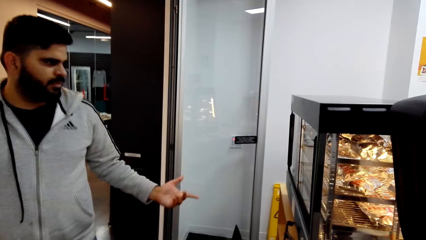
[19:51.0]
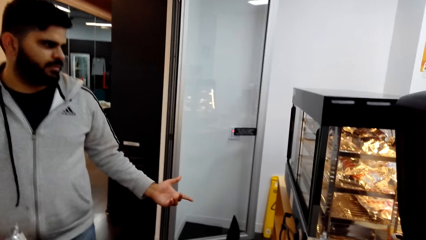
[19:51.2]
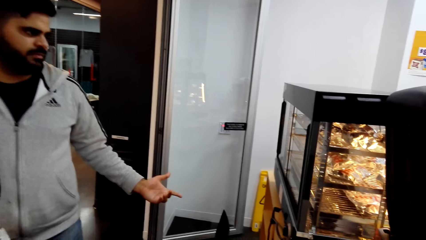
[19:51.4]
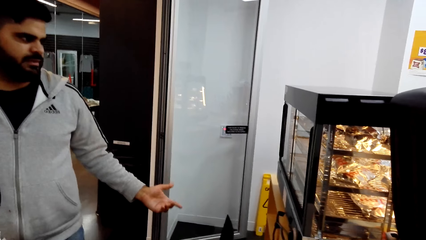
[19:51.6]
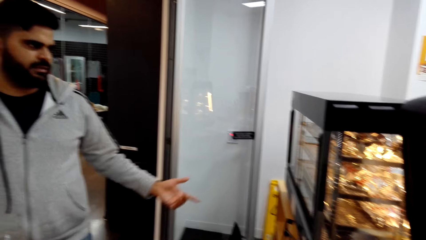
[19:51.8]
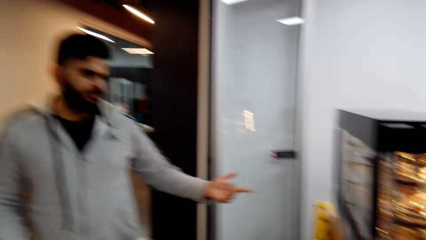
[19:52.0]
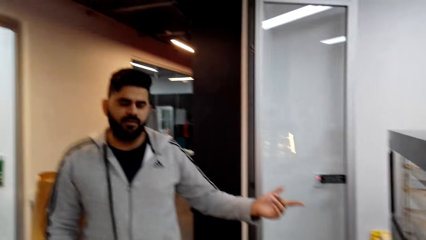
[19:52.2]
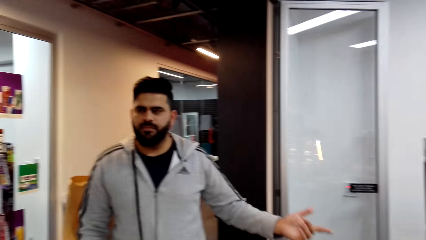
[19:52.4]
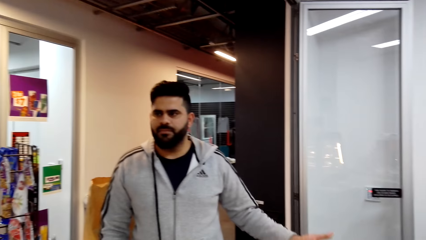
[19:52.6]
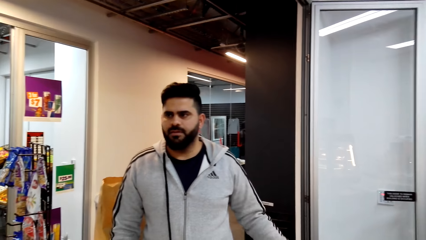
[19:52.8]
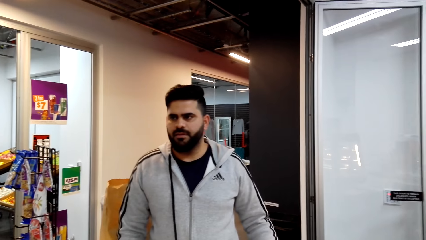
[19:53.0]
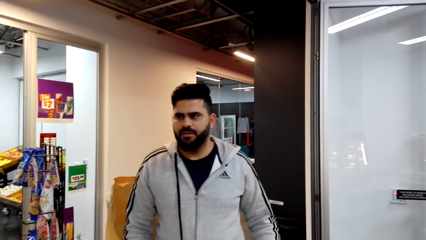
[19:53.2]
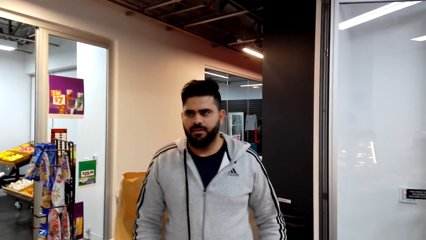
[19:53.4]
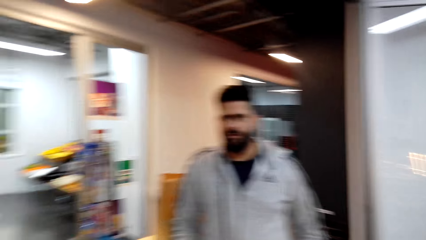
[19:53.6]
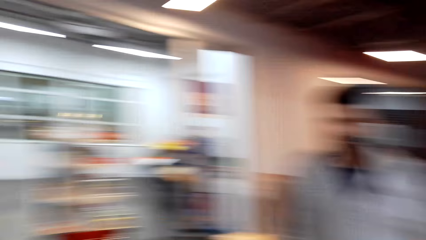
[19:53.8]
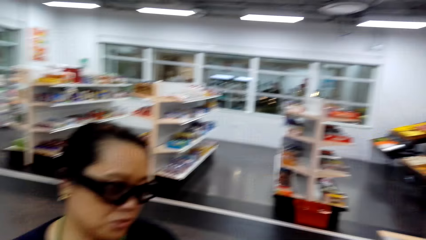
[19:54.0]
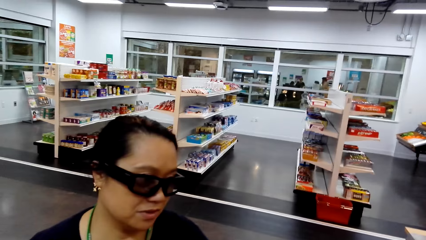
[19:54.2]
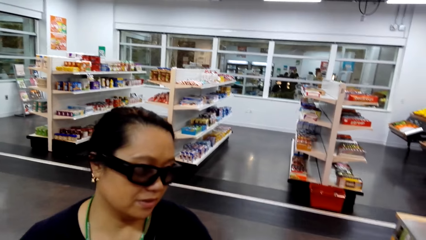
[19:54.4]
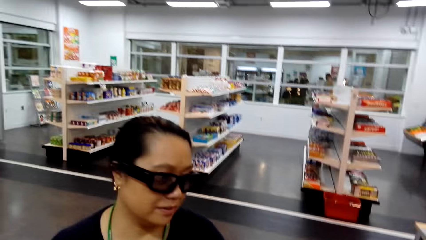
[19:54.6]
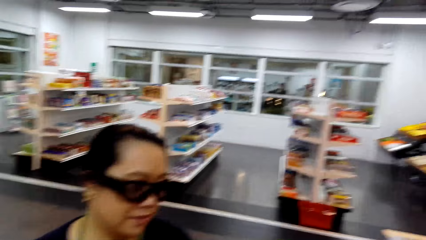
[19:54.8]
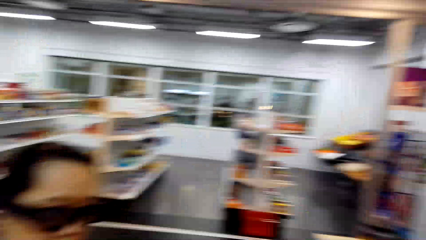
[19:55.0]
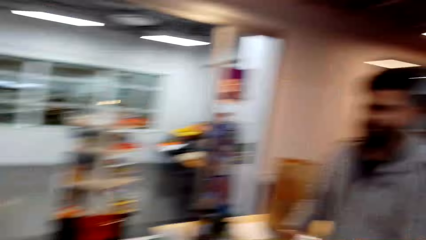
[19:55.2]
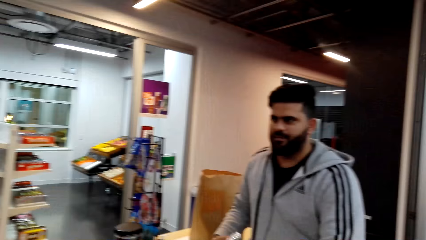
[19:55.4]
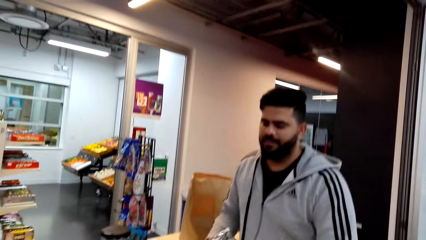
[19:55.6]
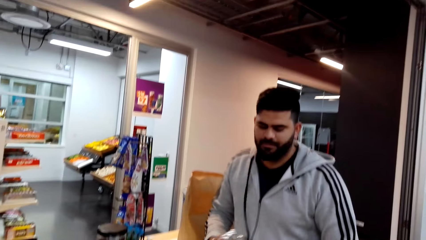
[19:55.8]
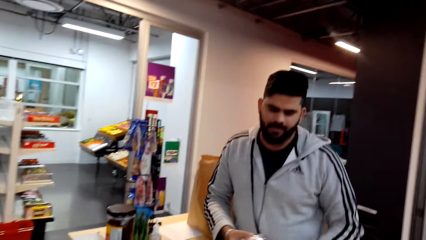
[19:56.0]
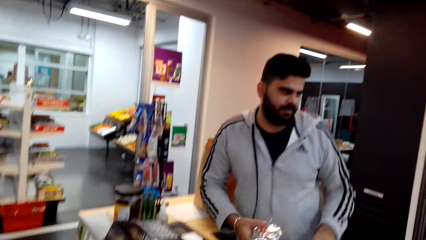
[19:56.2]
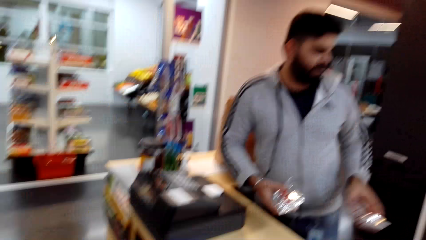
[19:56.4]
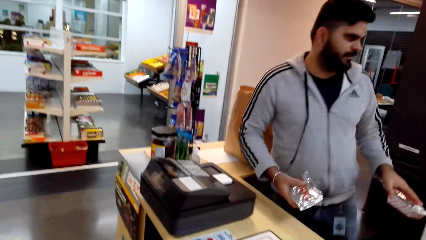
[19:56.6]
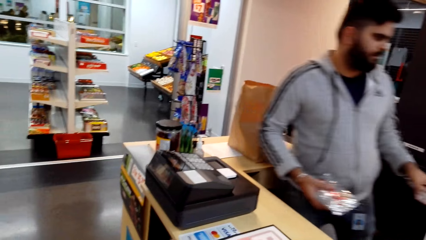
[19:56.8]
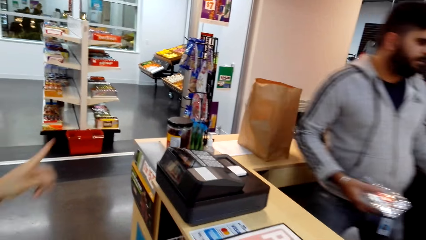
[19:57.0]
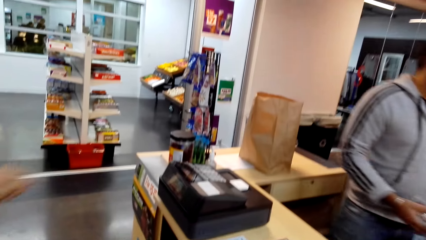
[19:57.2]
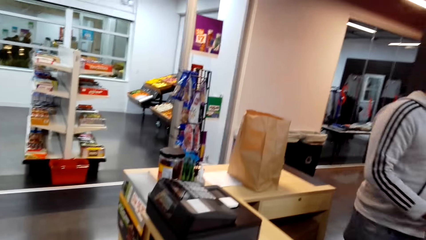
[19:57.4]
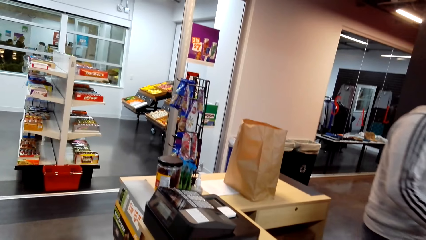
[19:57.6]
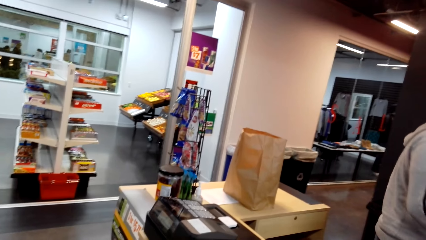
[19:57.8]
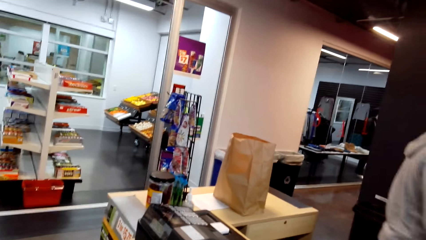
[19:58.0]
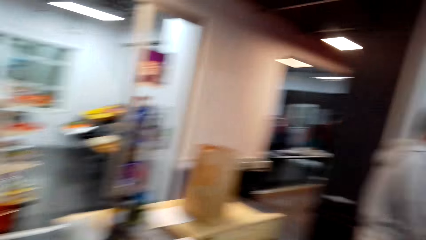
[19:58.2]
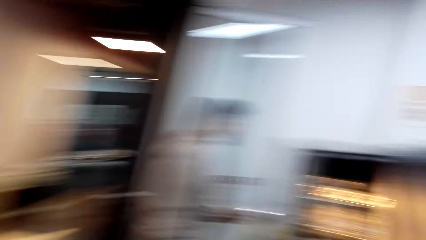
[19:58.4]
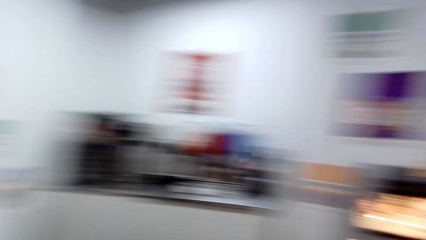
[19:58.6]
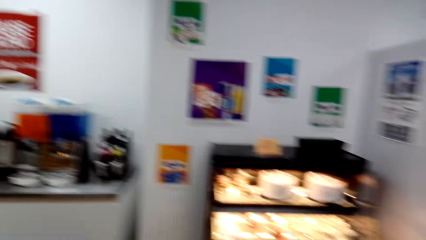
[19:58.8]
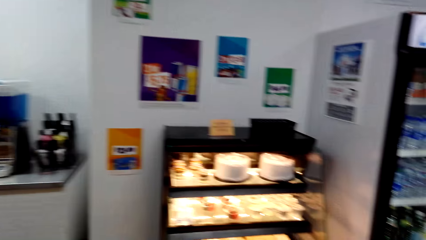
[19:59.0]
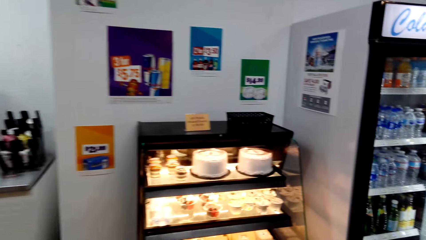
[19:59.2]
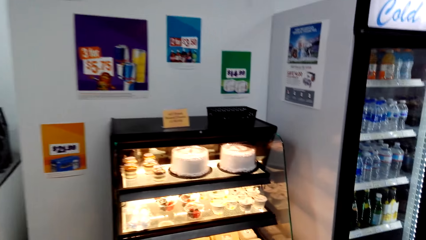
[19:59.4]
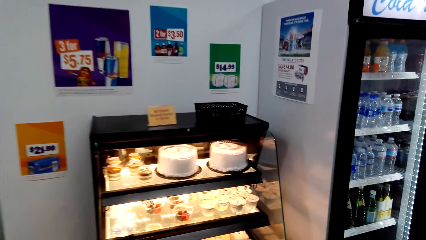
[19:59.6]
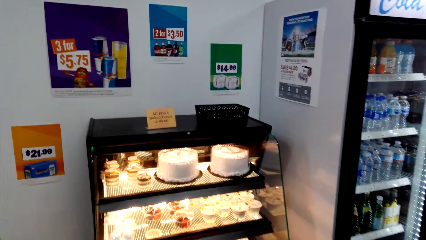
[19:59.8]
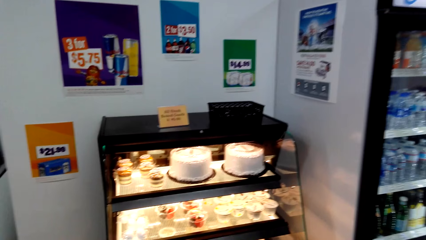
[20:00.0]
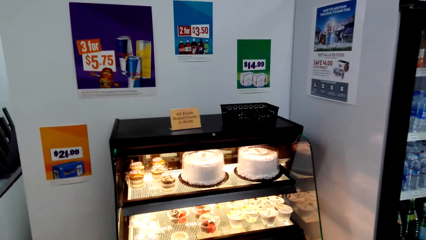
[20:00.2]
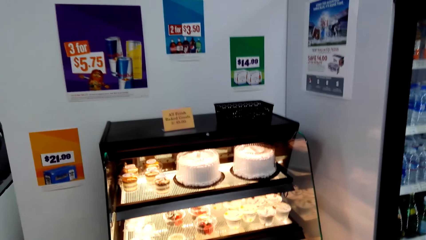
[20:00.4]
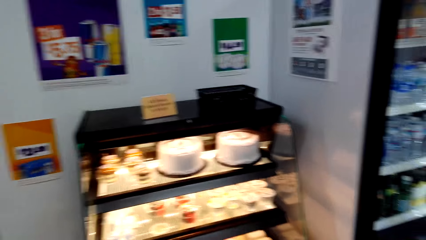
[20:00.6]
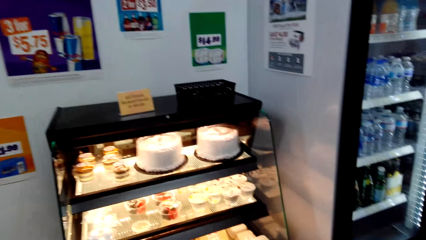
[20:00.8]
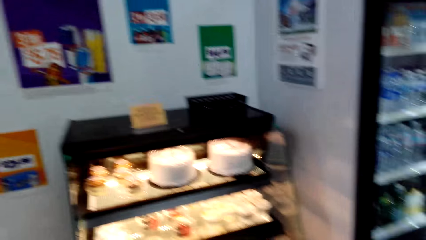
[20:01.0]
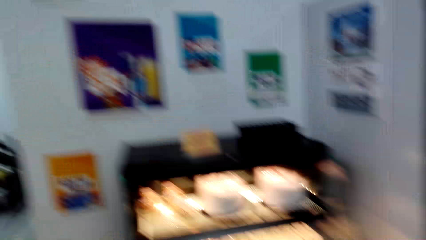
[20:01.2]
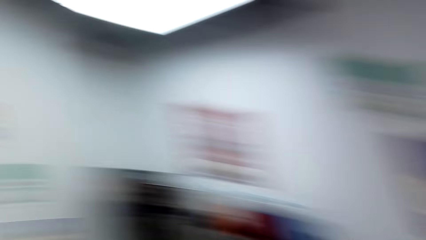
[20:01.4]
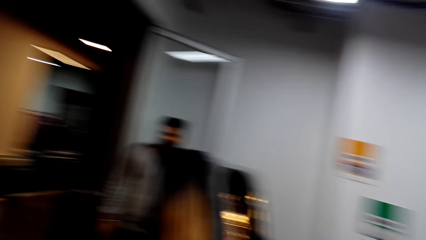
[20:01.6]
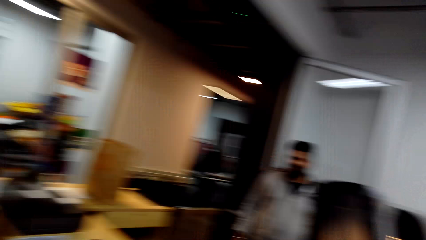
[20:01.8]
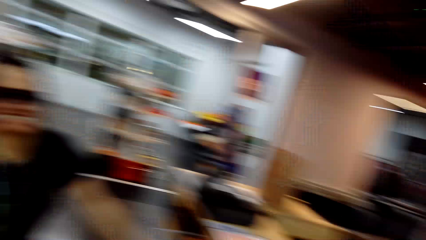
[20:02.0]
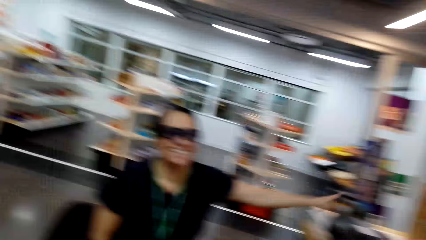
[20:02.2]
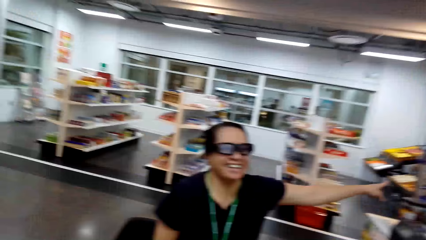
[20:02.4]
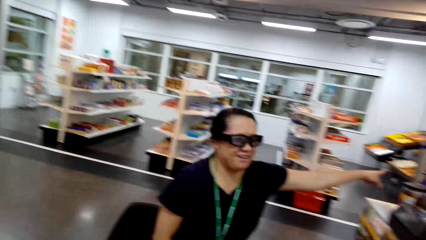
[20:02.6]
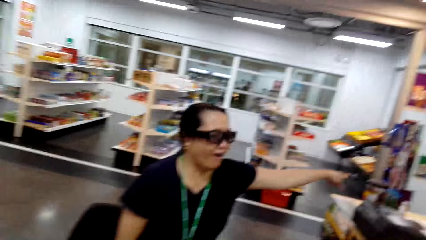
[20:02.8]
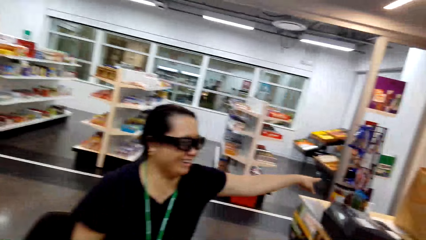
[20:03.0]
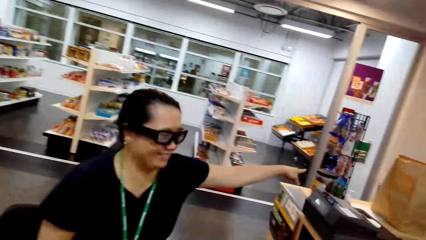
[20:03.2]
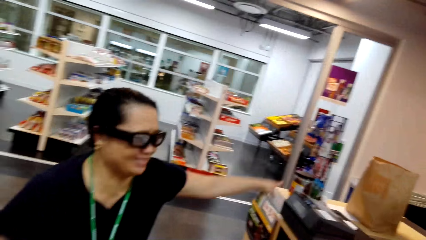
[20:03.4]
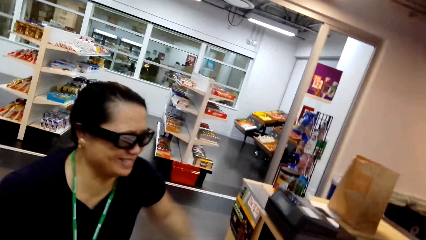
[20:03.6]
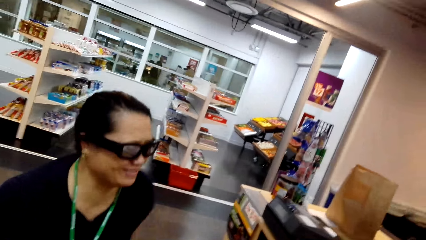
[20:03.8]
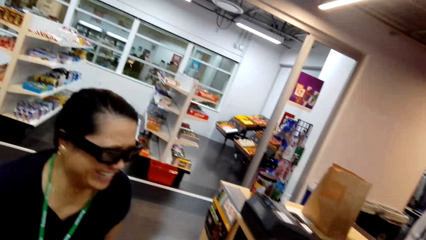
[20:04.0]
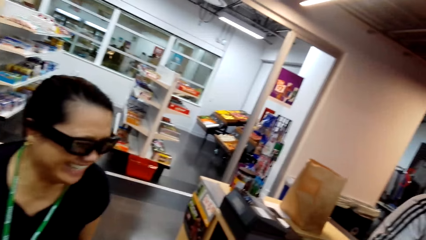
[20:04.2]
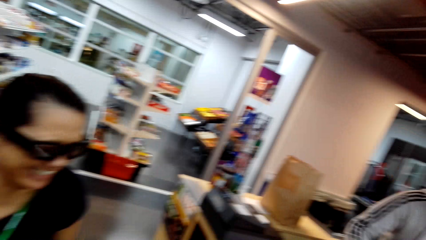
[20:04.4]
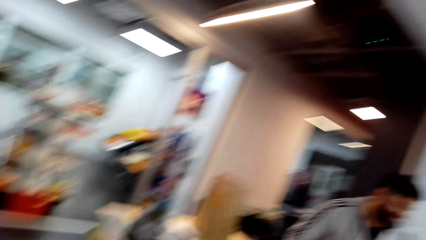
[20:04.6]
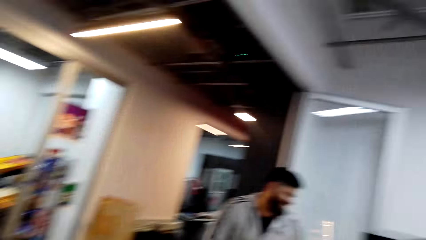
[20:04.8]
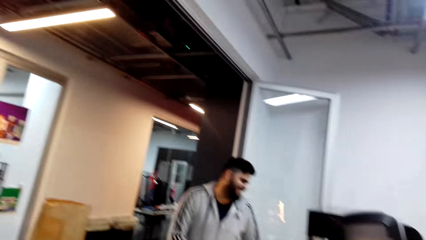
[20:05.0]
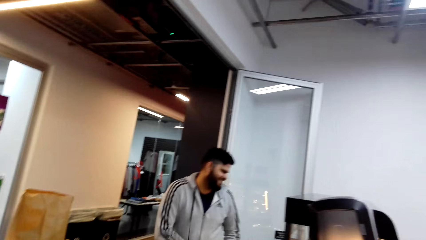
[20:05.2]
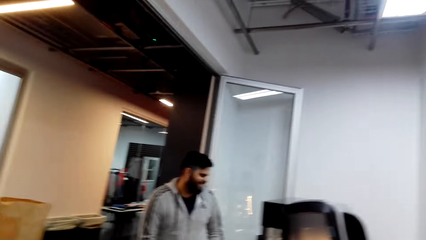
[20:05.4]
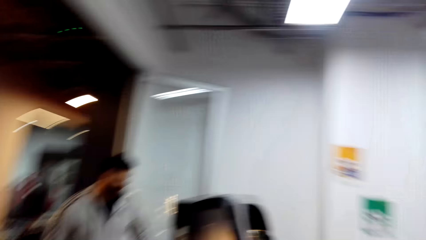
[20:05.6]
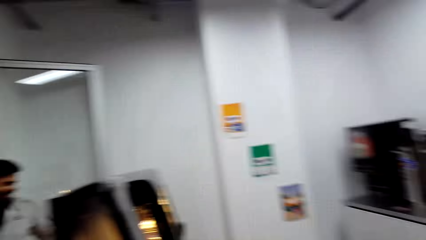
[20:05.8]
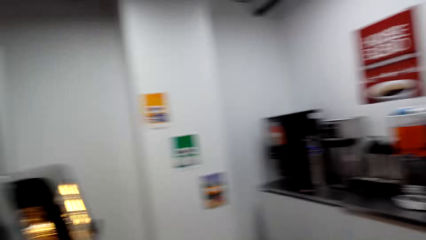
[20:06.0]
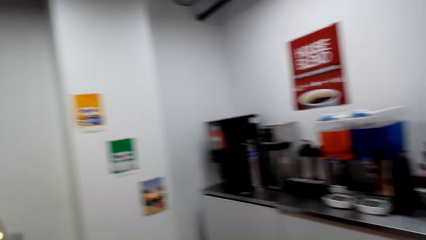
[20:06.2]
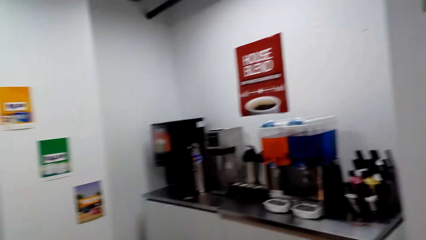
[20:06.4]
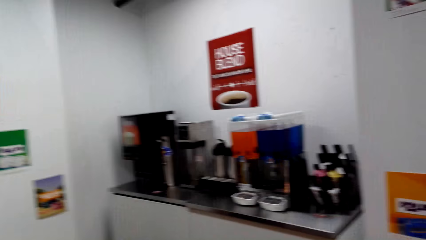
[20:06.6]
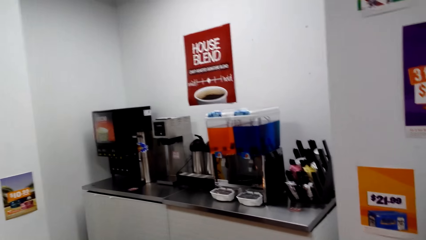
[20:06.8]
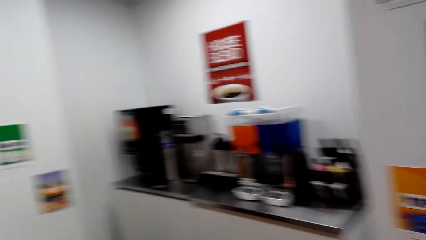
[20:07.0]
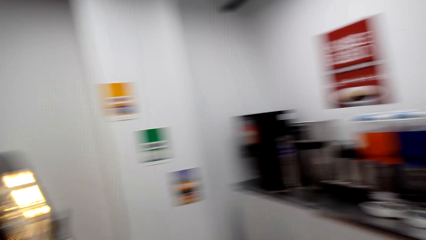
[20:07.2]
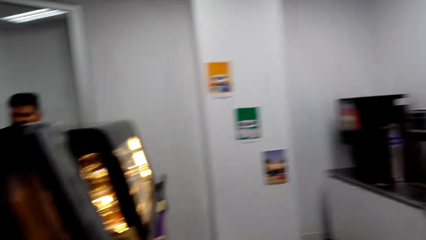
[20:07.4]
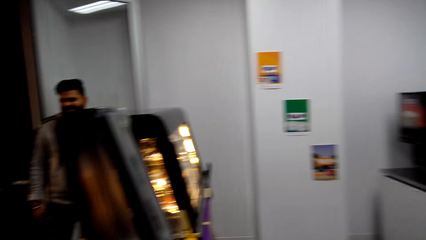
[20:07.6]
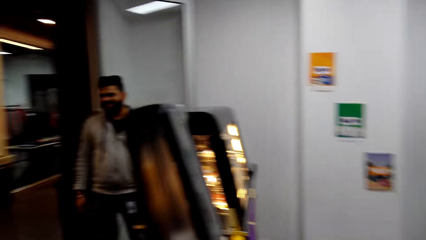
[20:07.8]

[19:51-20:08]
The woman talks to the cashier. The cashier talks to the woman. A man holds something. The woman talks to the cashier. The cashier talks to the woman. The camera wearer looks around. They look around again. The woman talks to the cashier. The camera wearer looks around. The cashier talks to the woman.
